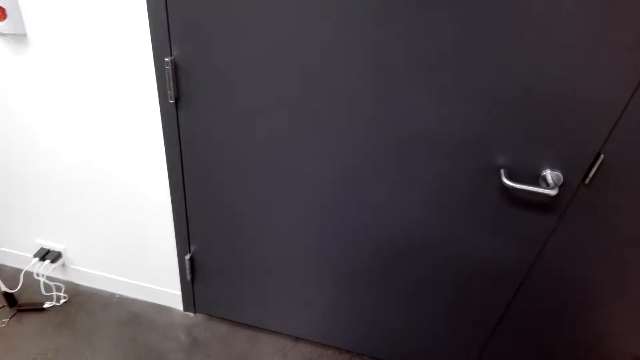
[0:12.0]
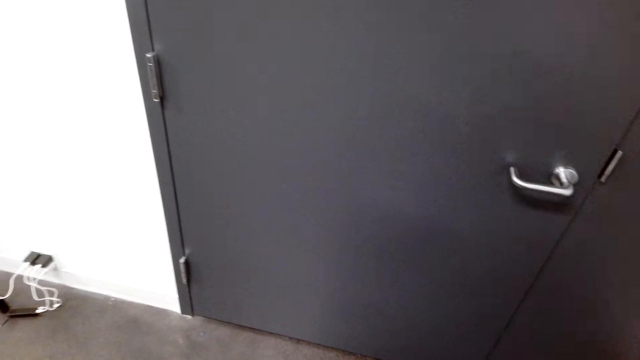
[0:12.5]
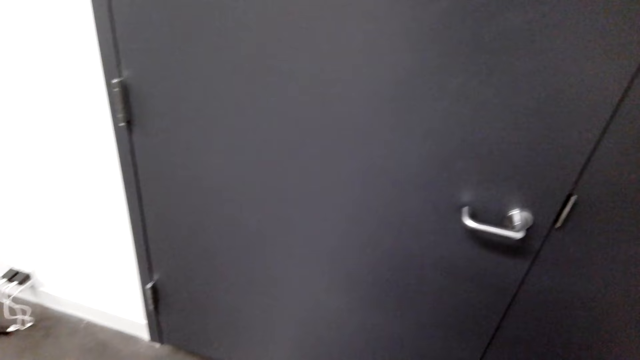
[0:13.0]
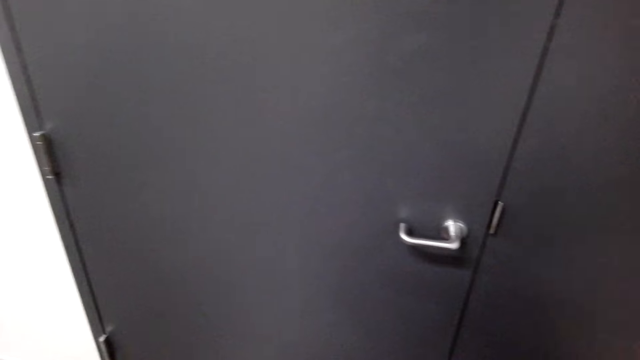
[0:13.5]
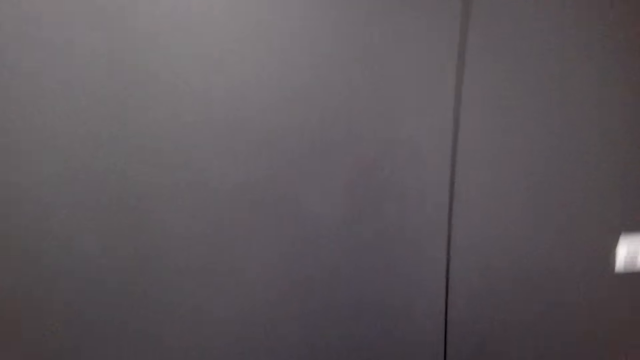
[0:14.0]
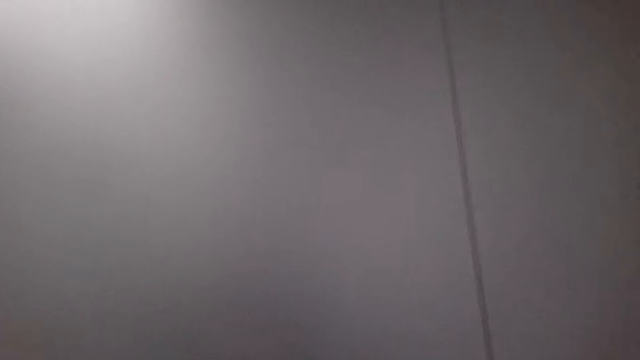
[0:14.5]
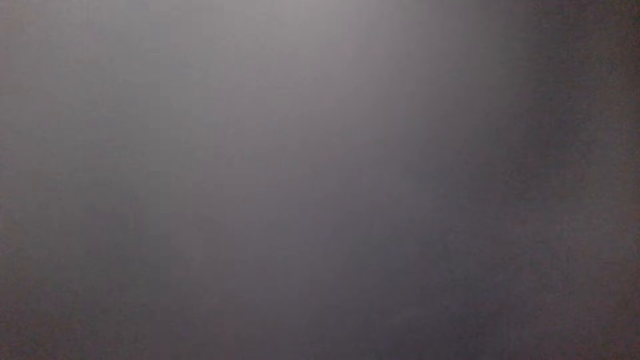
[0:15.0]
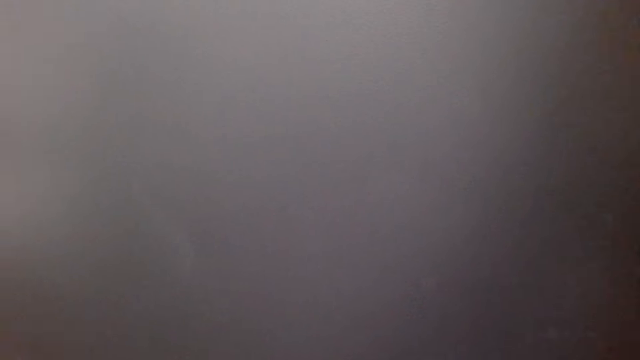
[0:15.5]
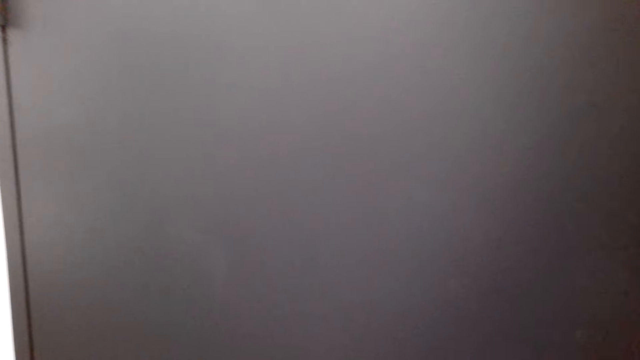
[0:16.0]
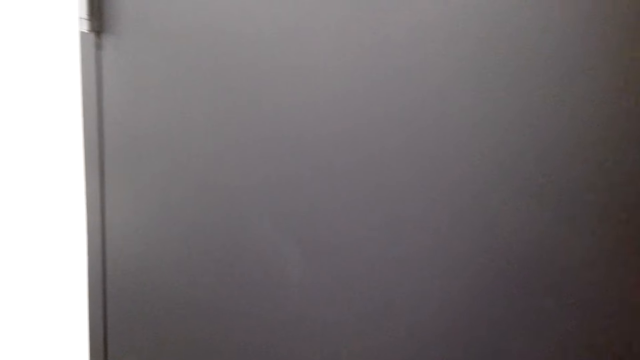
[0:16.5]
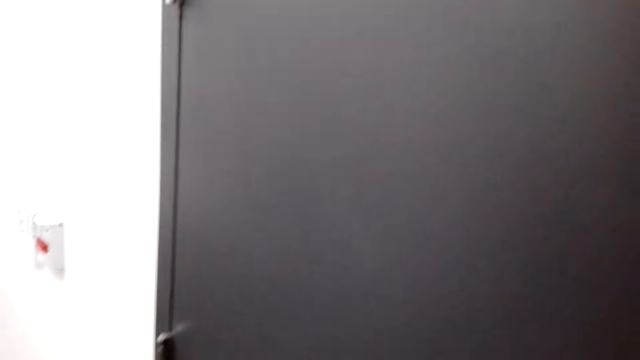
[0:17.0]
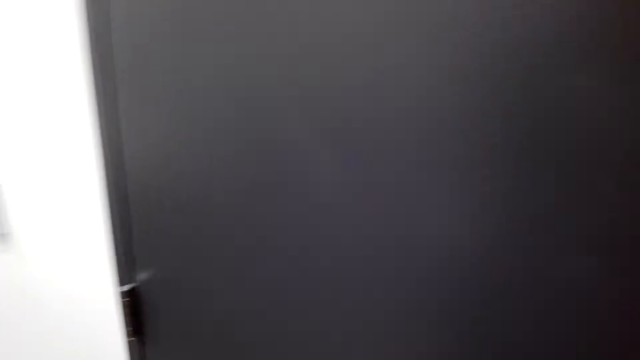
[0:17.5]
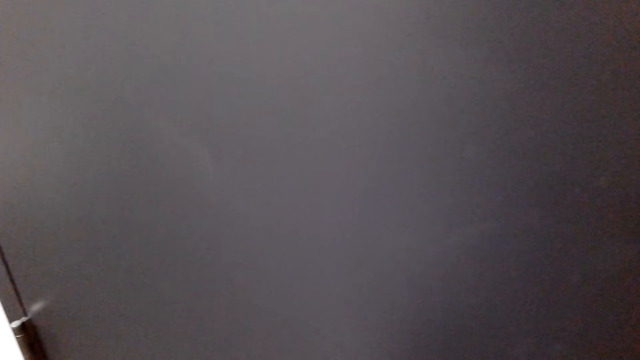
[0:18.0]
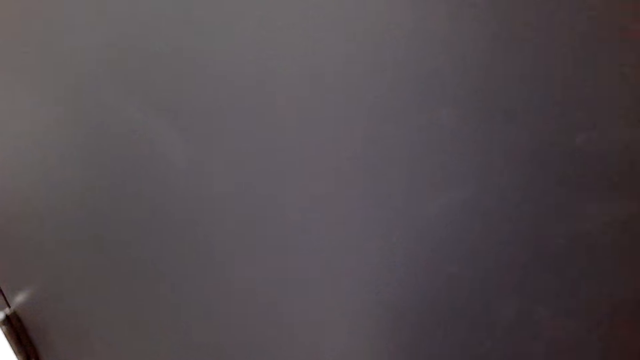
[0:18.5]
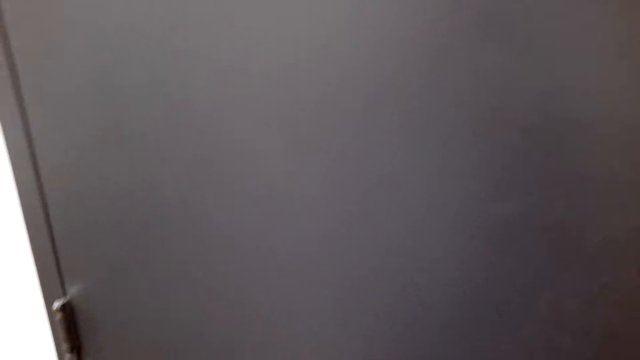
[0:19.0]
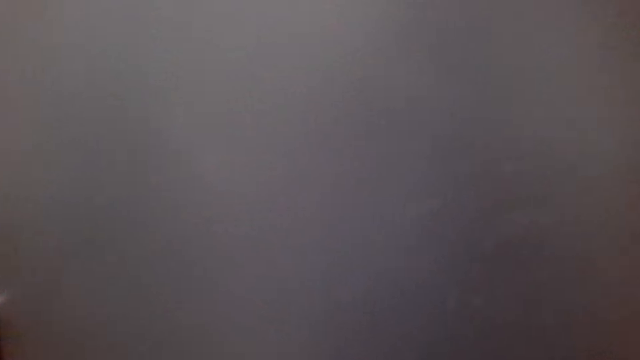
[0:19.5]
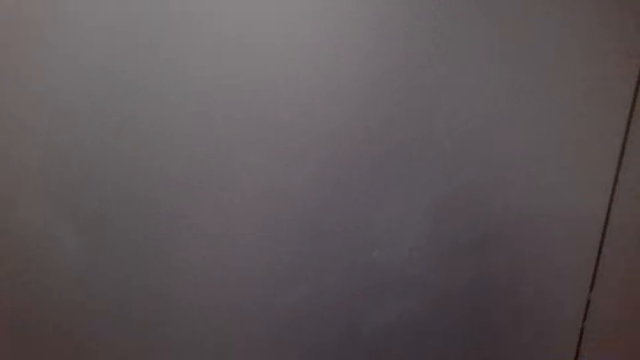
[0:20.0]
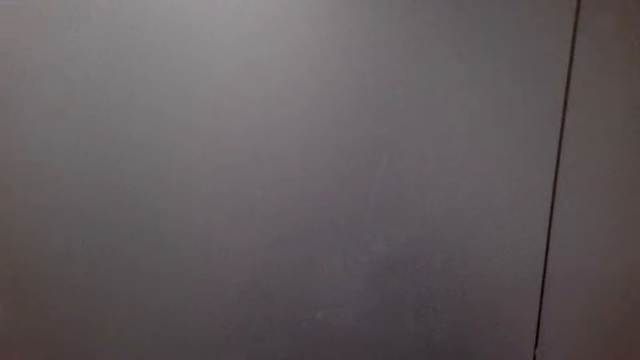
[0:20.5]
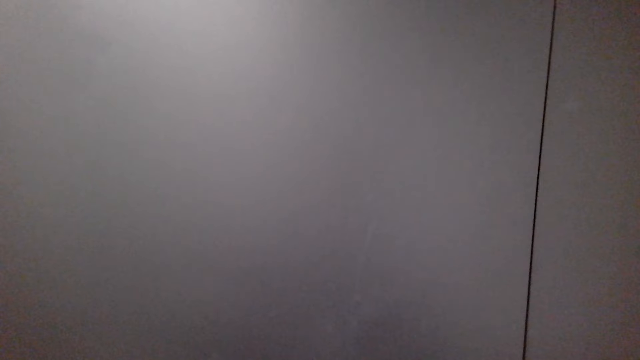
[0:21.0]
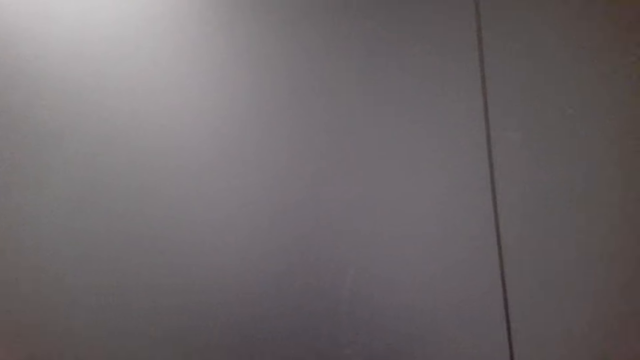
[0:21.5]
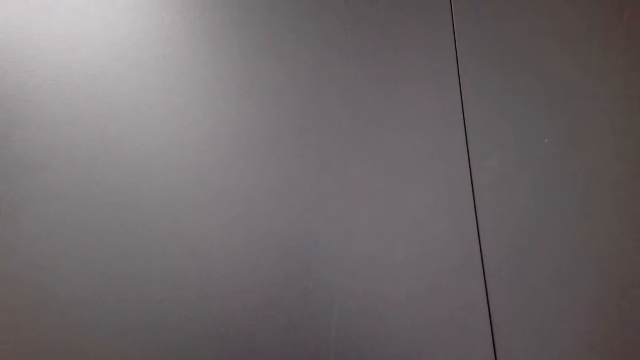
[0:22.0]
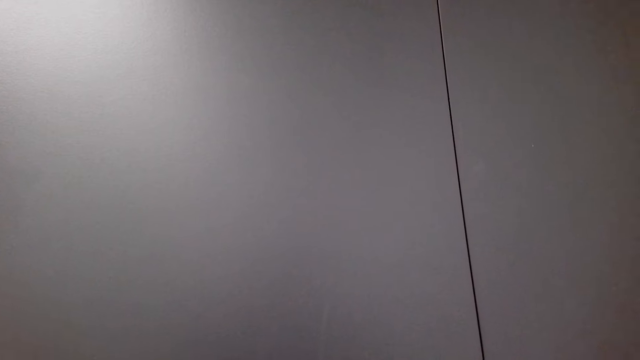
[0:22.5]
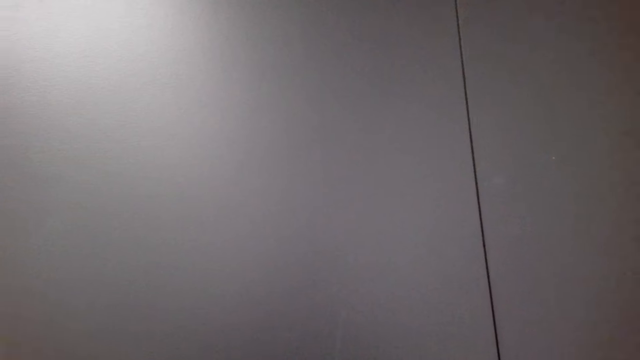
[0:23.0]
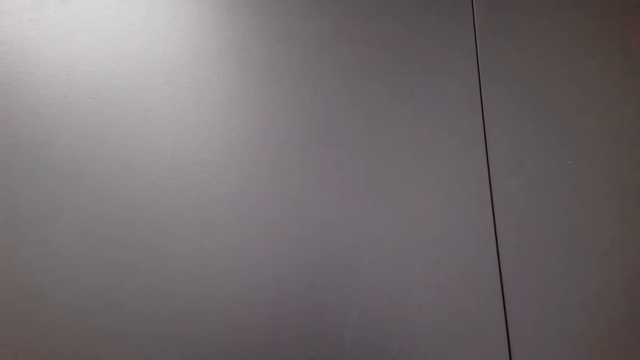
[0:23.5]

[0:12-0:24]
The camera wearer looks around. They knock the door.

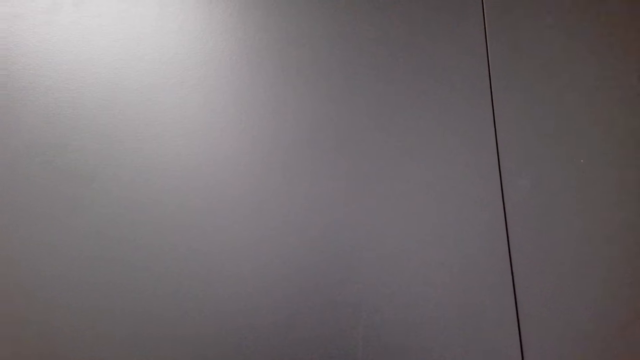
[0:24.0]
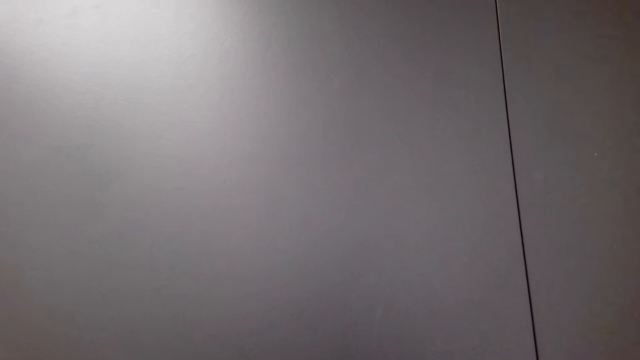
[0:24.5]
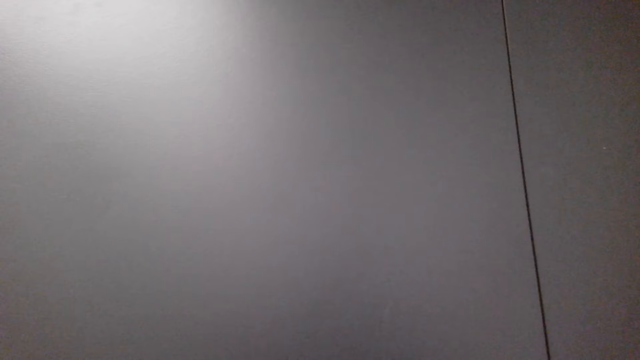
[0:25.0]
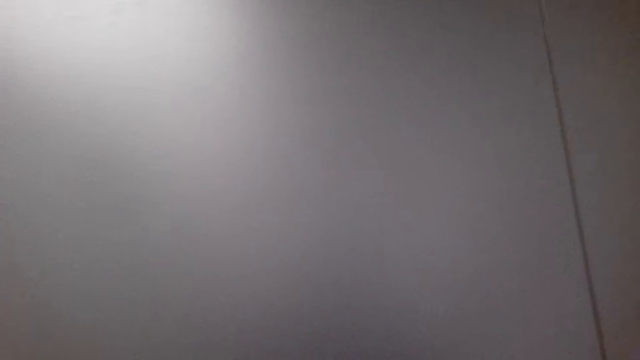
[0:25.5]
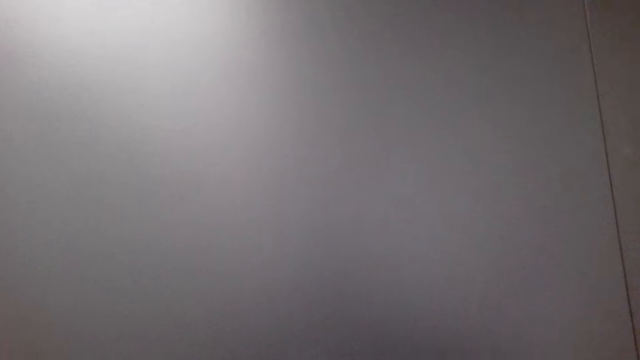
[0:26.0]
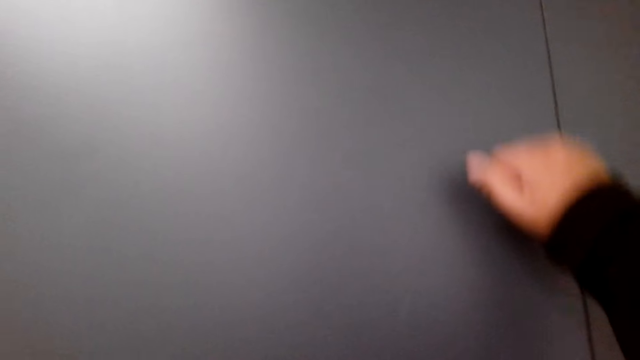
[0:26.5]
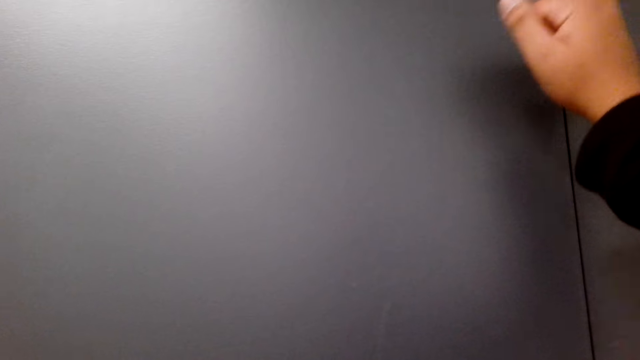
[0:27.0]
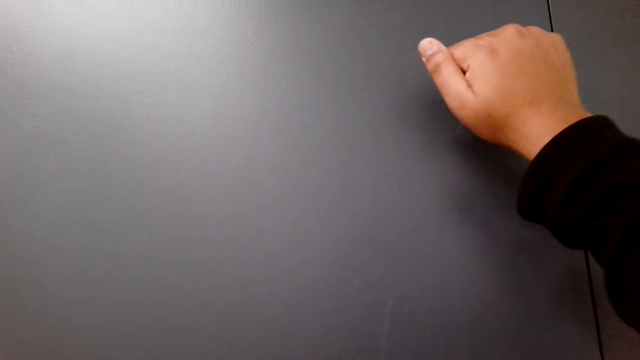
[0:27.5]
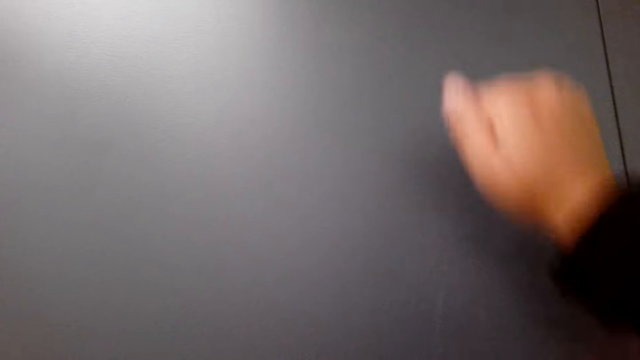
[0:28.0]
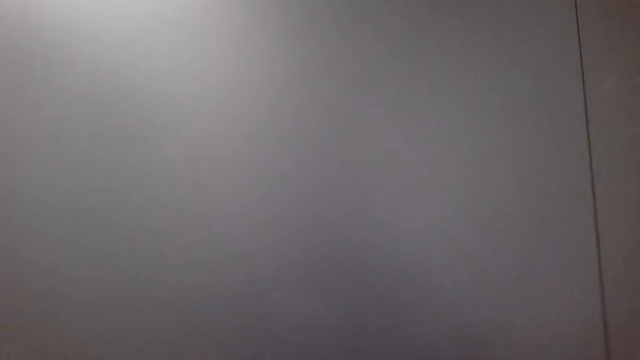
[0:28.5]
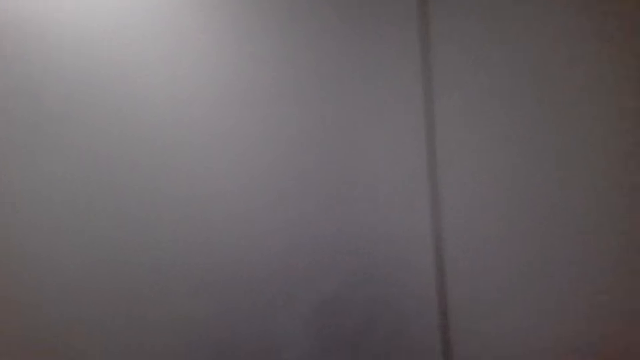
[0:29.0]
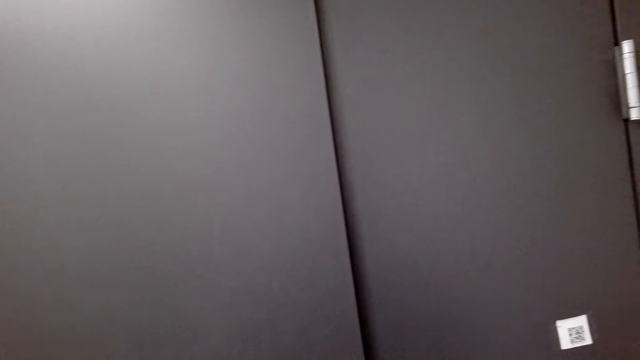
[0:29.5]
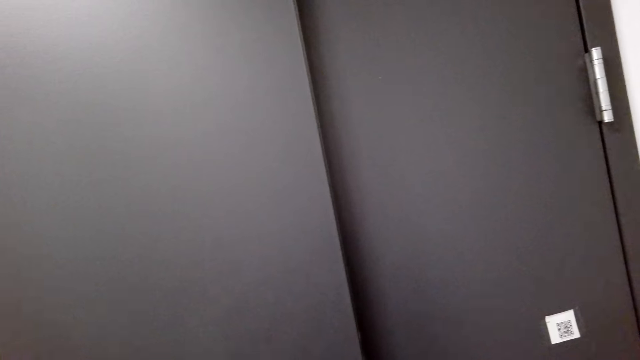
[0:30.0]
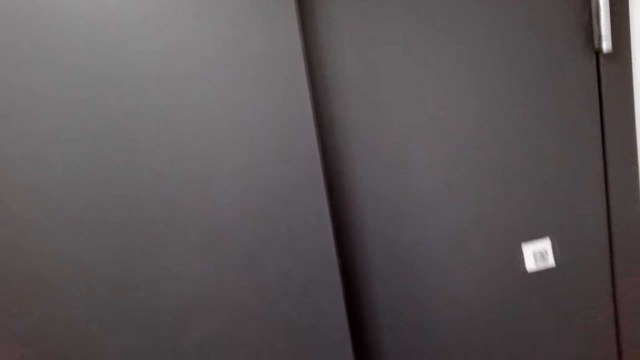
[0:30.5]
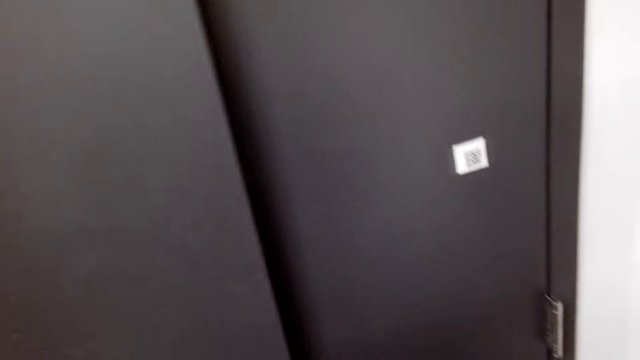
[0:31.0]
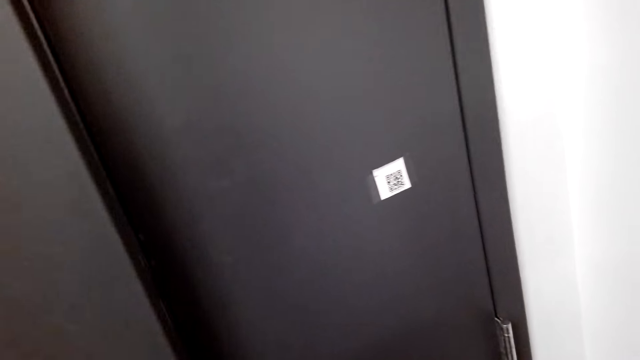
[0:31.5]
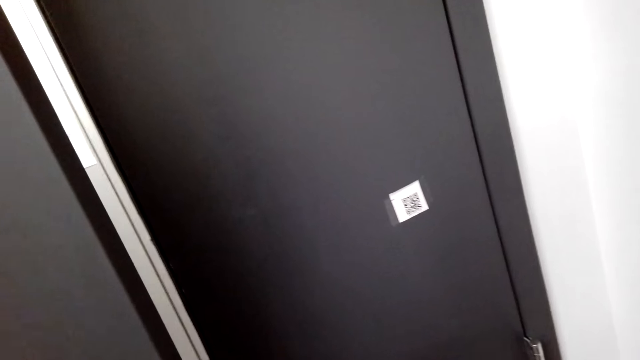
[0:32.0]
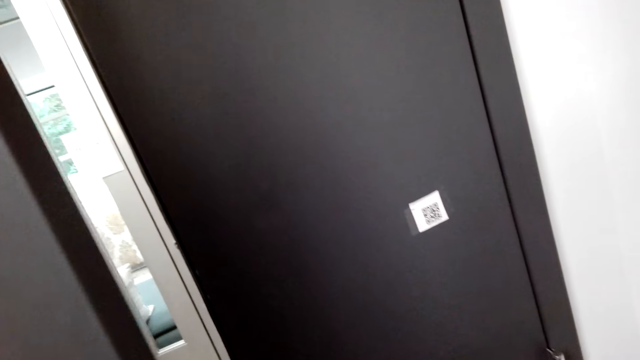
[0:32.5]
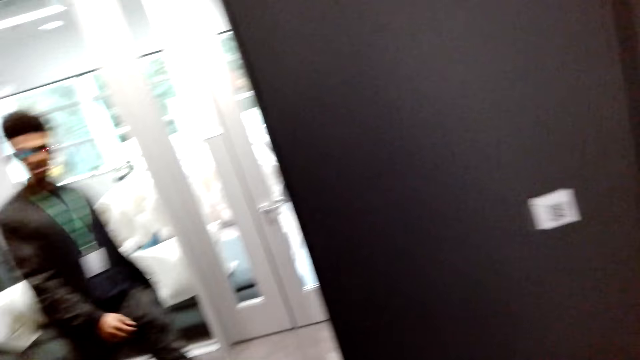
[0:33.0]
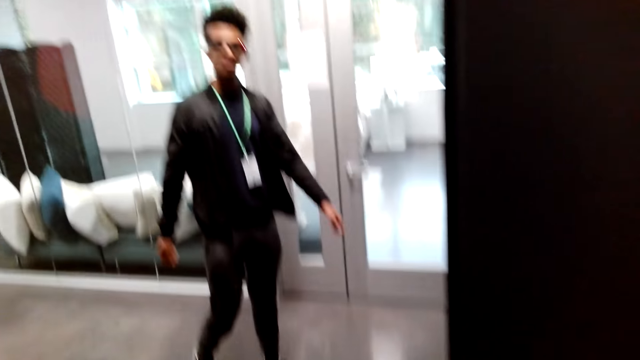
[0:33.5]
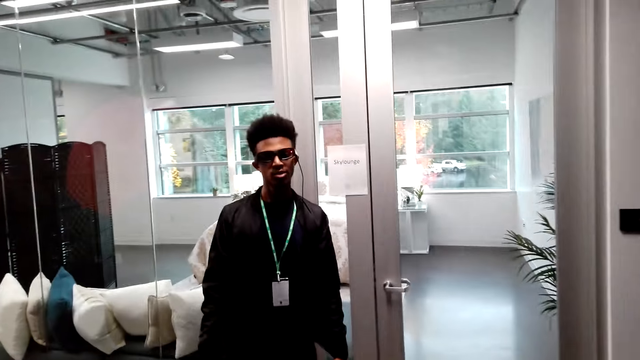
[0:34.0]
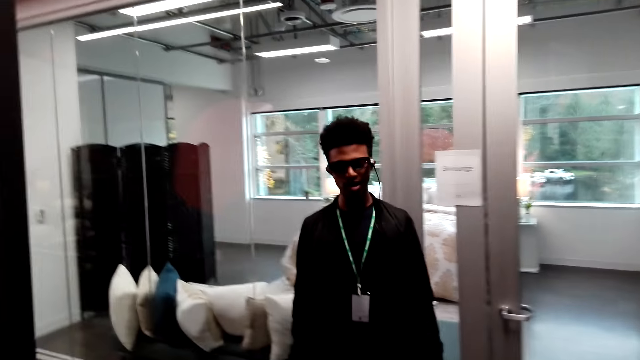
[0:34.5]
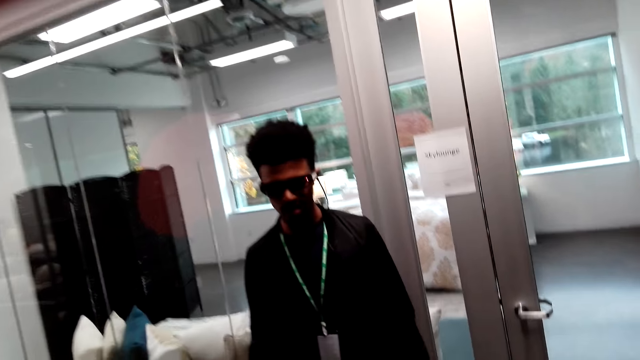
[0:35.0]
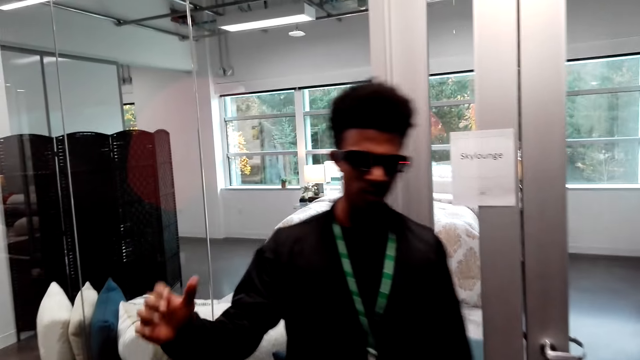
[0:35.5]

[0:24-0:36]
The camera wearer knocks a door. They open the door. A man talks.
